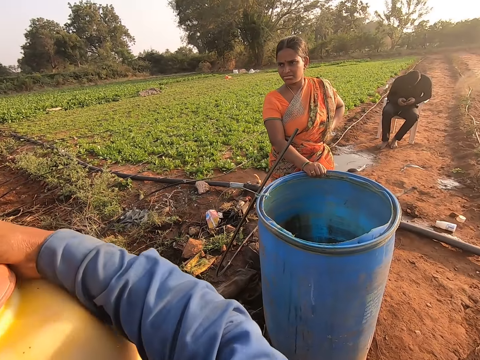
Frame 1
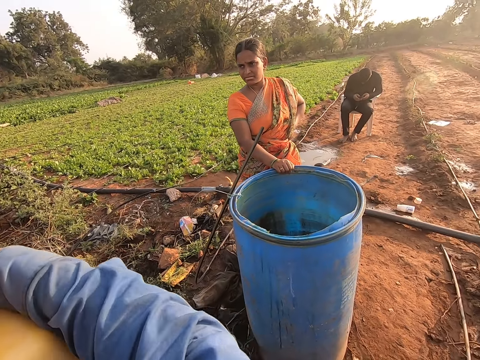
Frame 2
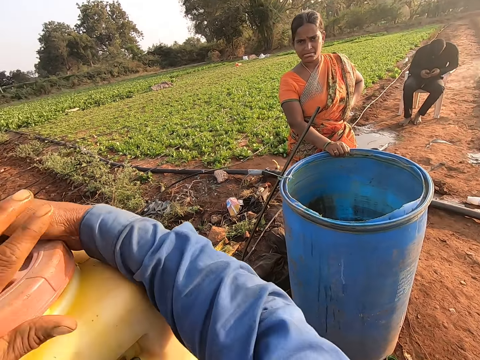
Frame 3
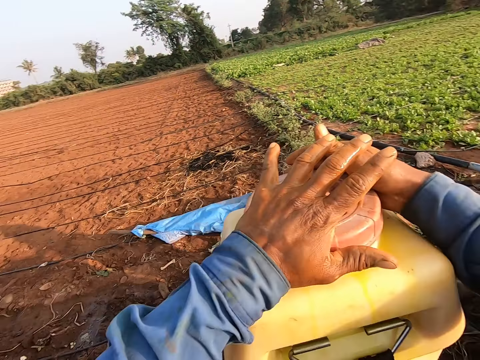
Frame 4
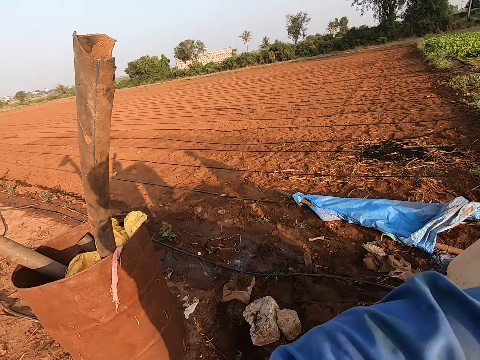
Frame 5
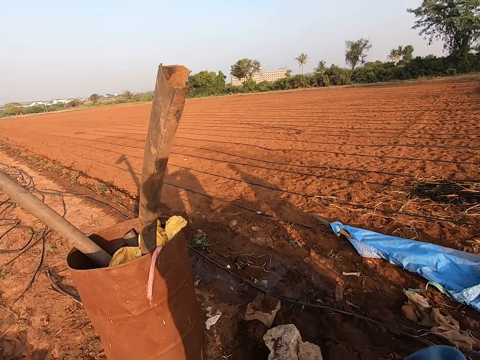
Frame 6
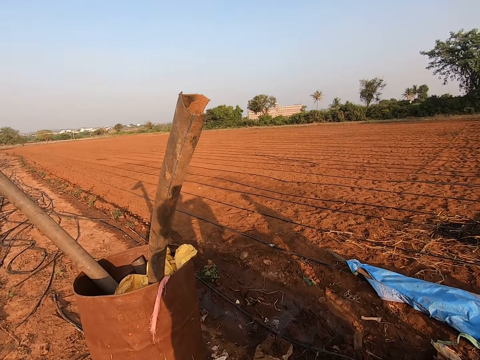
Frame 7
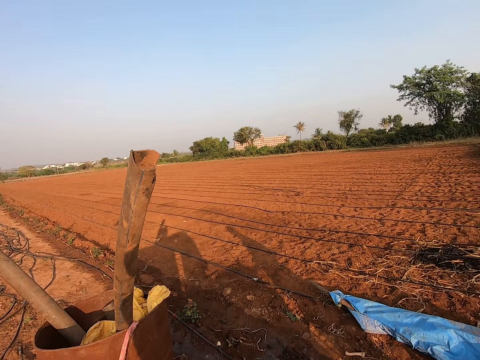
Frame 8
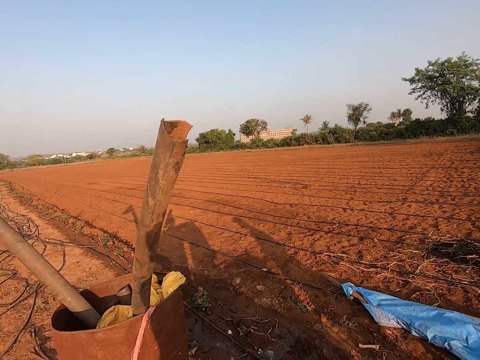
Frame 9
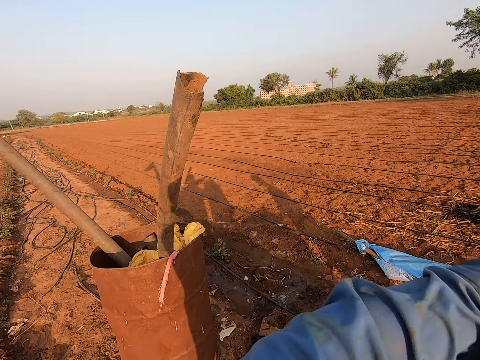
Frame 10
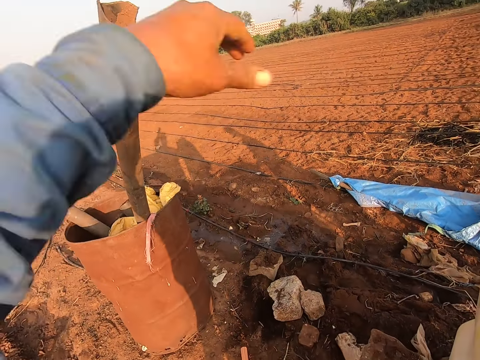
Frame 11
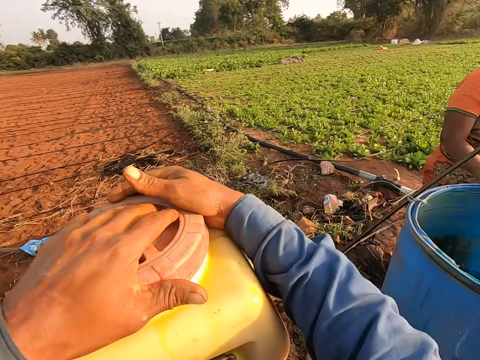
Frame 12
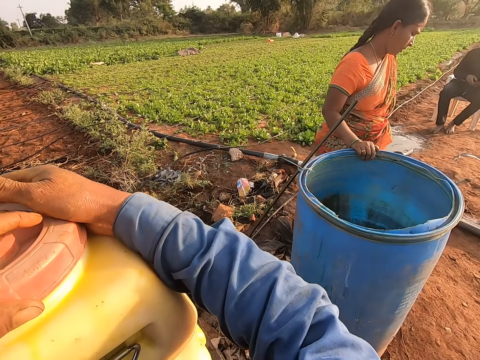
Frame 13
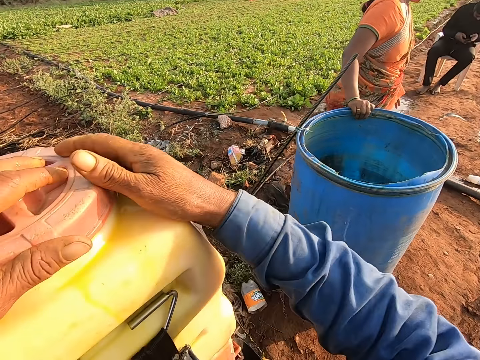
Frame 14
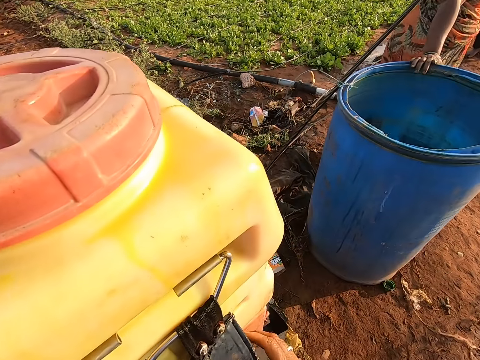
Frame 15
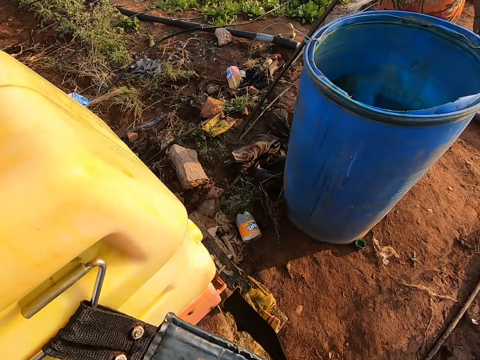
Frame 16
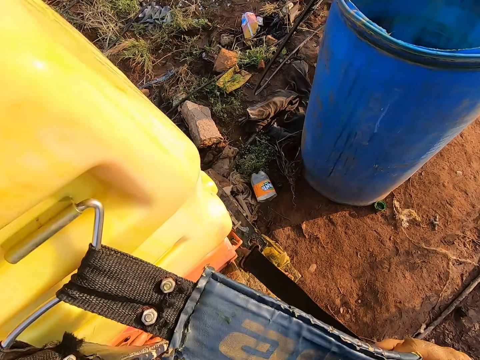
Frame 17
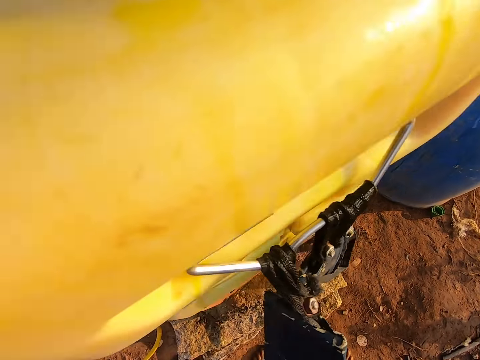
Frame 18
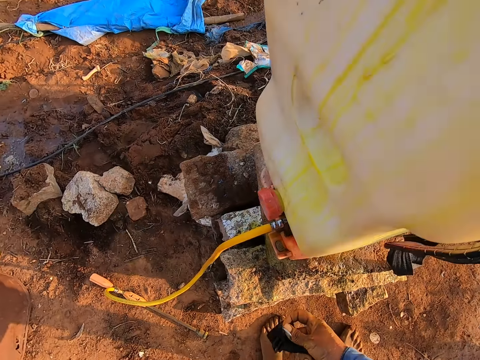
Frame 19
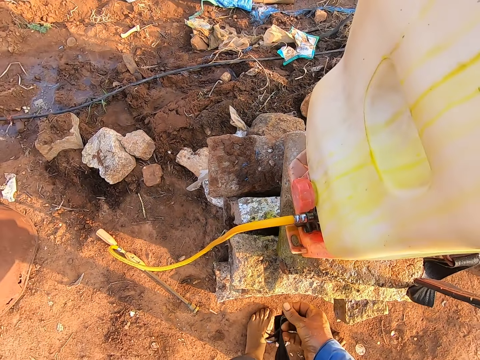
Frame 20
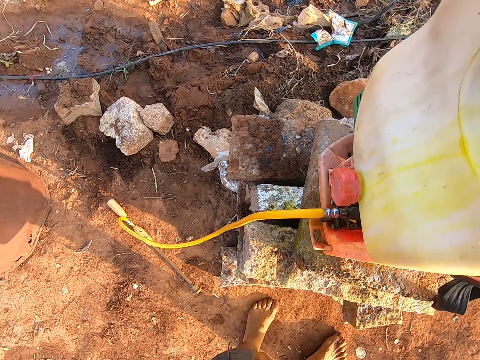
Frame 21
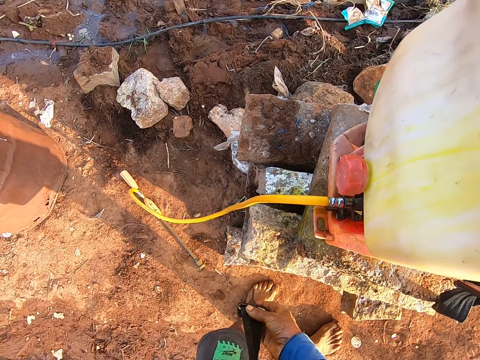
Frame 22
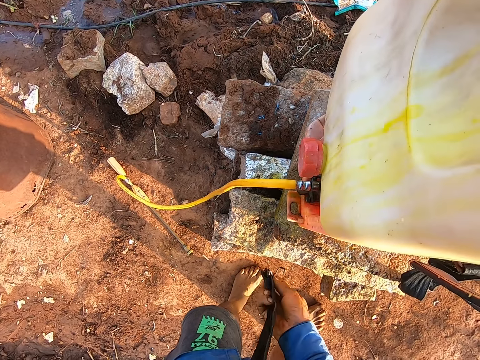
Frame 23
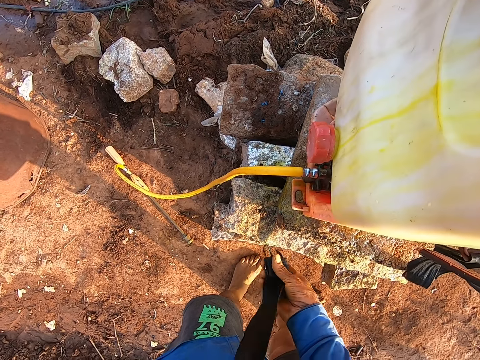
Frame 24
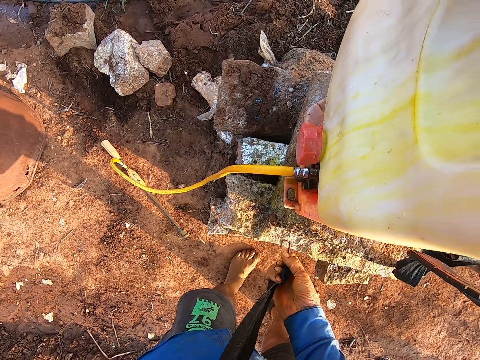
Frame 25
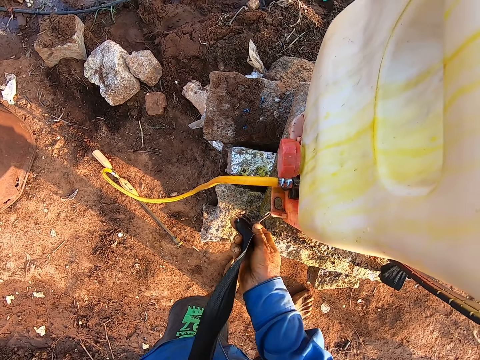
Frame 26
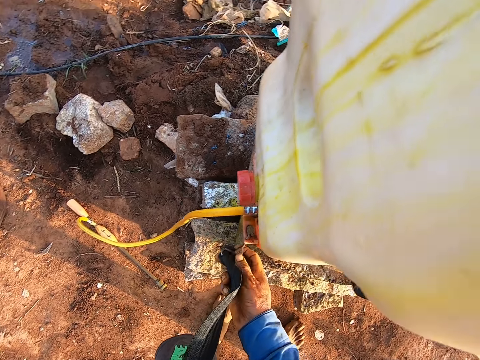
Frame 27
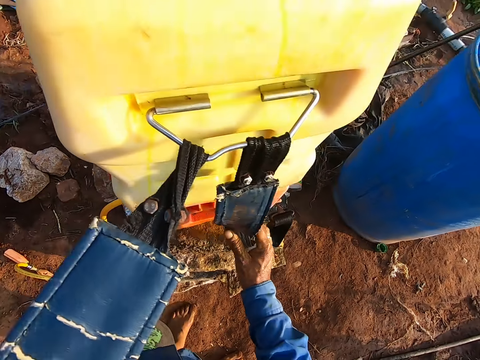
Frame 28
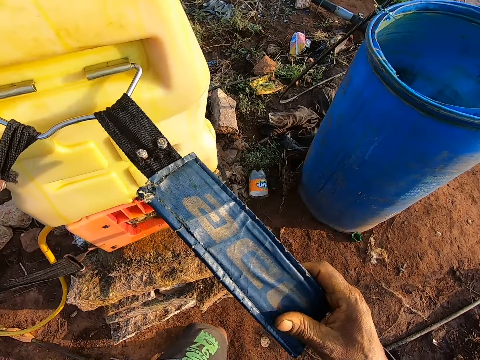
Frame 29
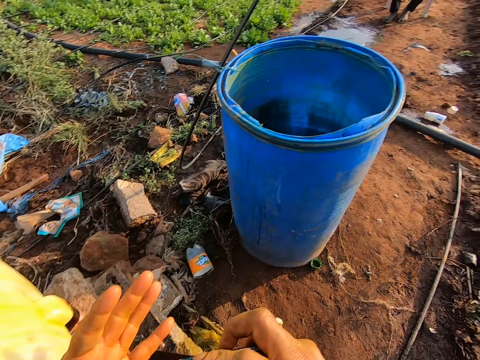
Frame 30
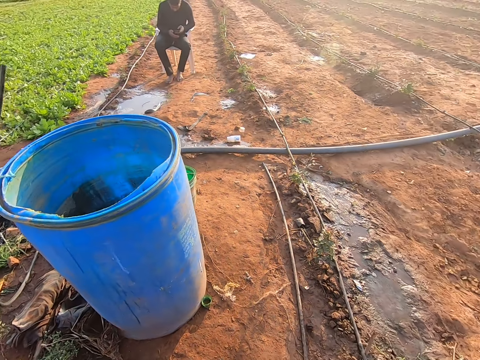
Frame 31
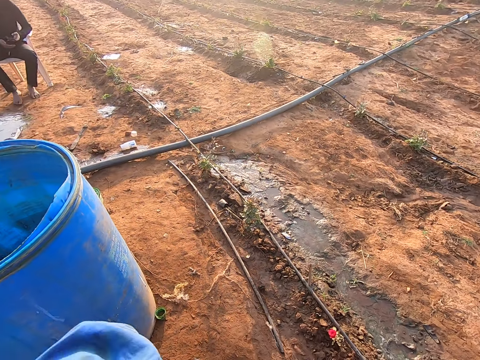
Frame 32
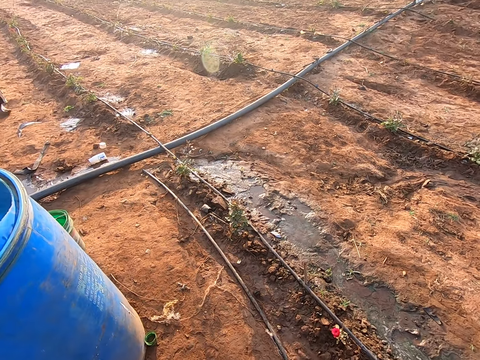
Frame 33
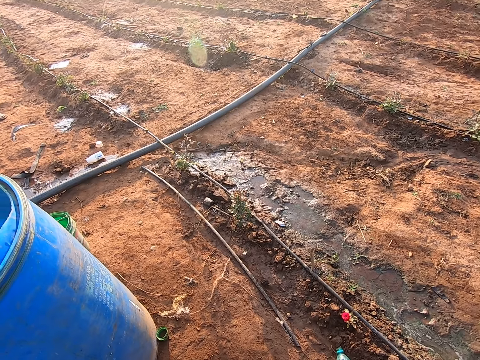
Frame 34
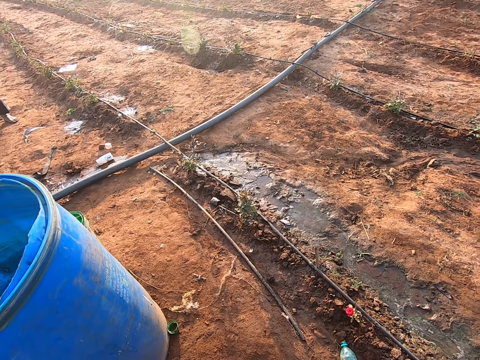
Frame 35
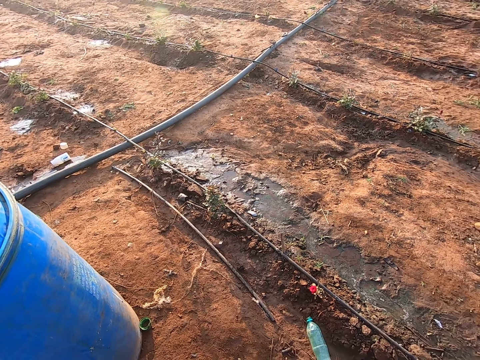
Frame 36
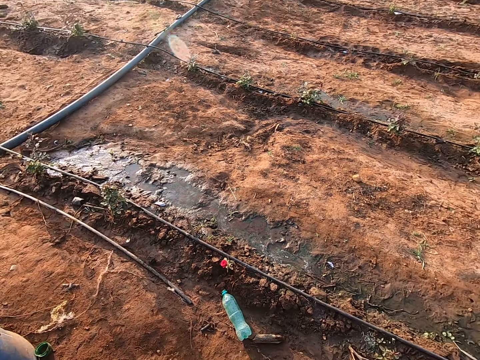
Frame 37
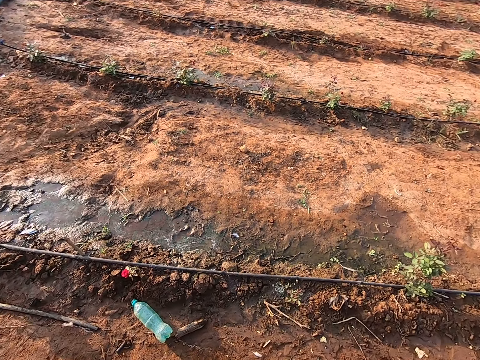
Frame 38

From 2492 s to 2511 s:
The camera wearer holds the sprayer straps. He hooks the belt on the knapsack sprayer with his right hand. He hooks the strap to the sprayer. He wears the knapsack sprayer on his back. He holds the sprayer's straps. He looks around.

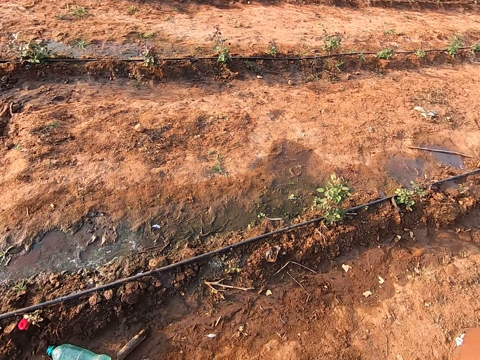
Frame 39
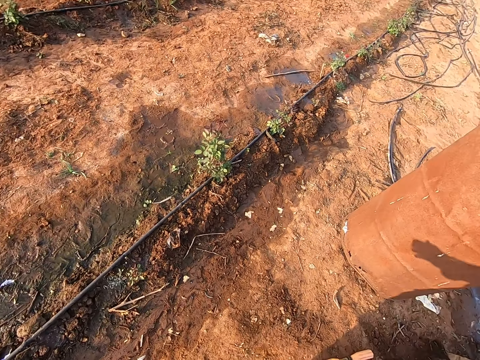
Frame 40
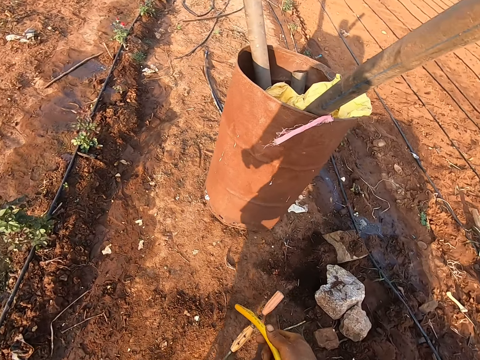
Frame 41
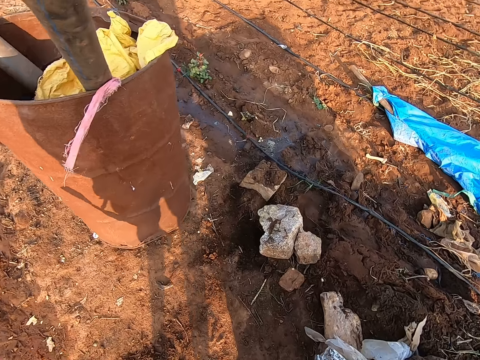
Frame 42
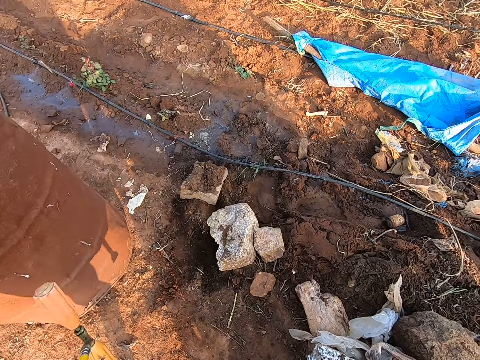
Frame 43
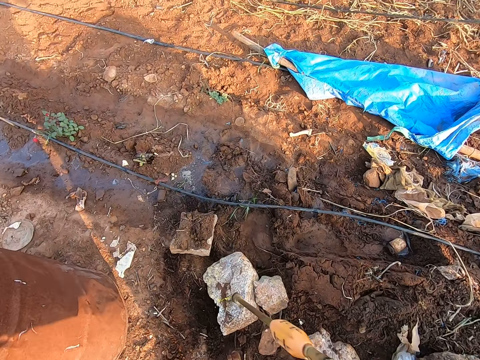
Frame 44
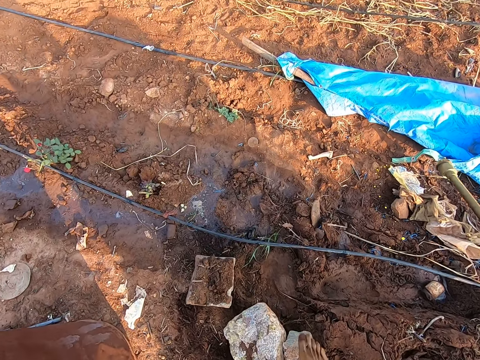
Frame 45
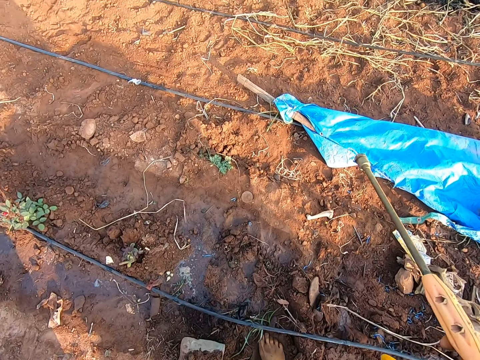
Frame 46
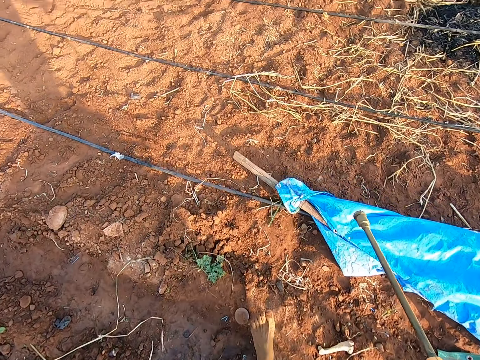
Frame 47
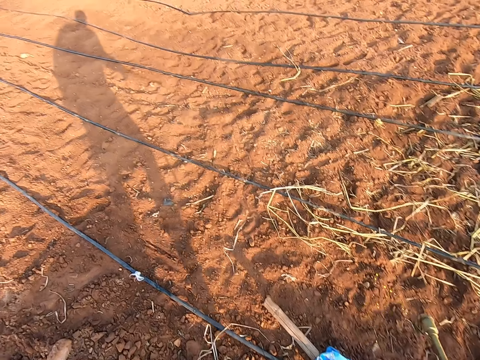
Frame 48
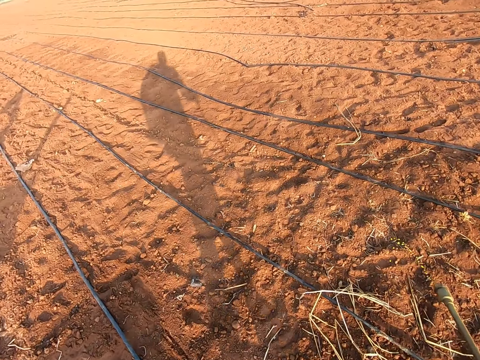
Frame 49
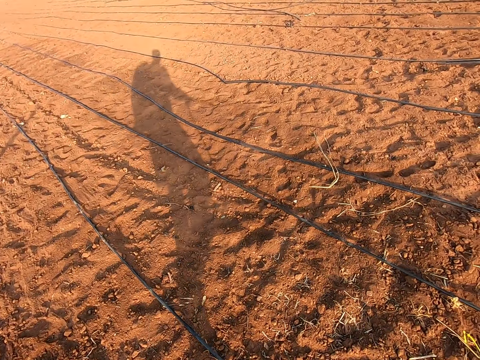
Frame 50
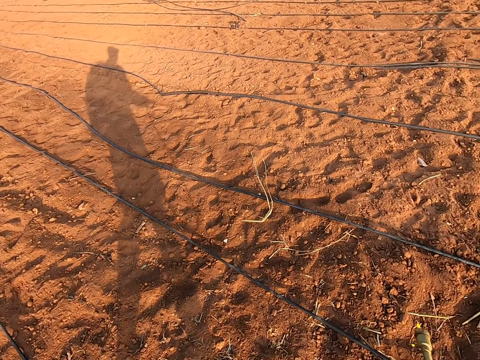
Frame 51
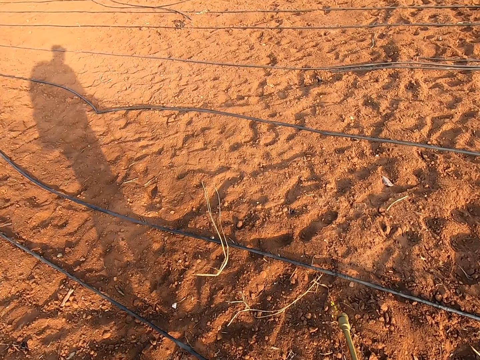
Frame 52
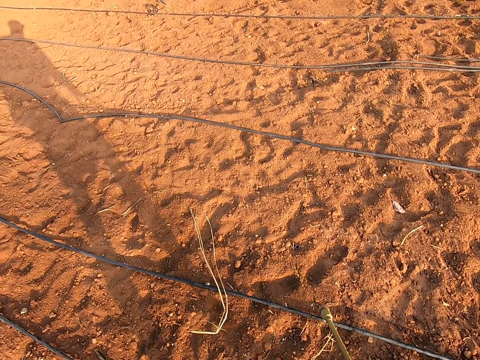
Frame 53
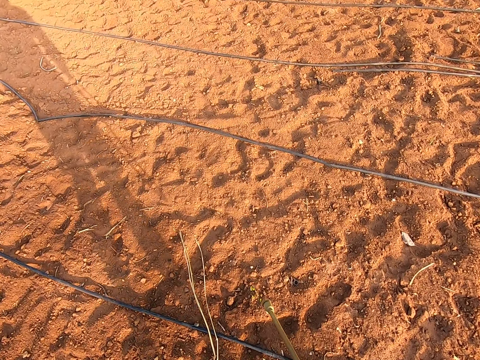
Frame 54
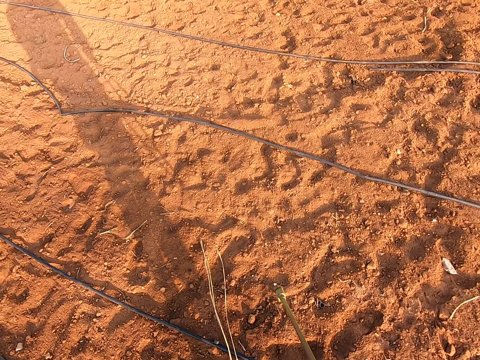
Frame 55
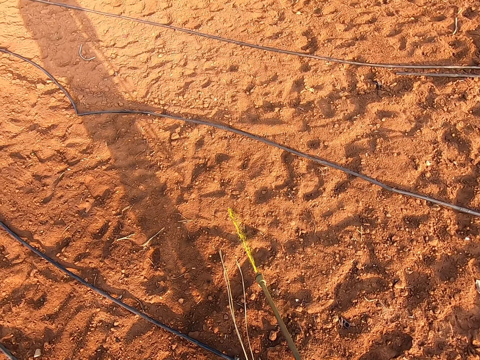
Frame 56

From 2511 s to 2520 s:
The camera wearer walks. He sprays chemical on the ground with a hose in his right hand.
